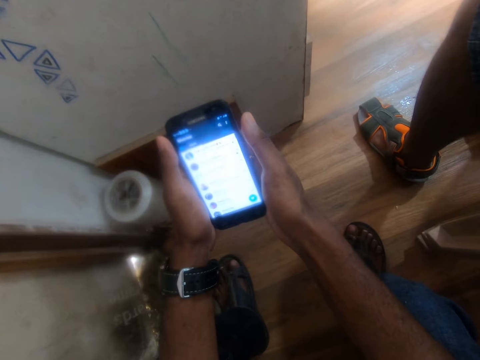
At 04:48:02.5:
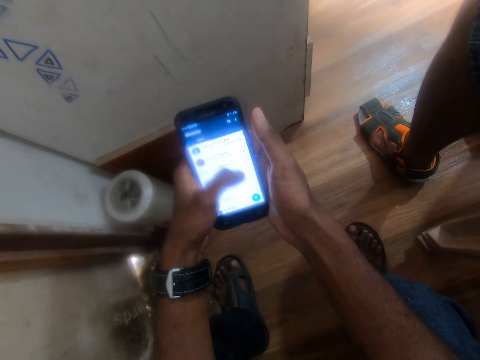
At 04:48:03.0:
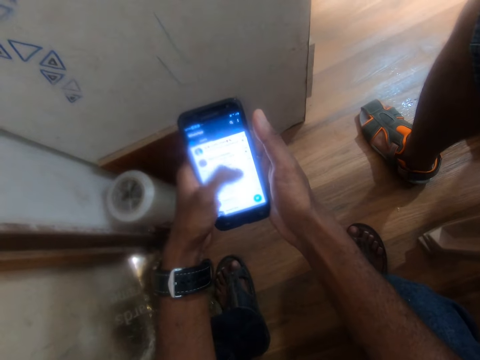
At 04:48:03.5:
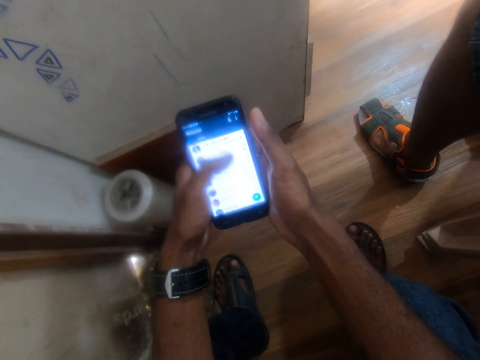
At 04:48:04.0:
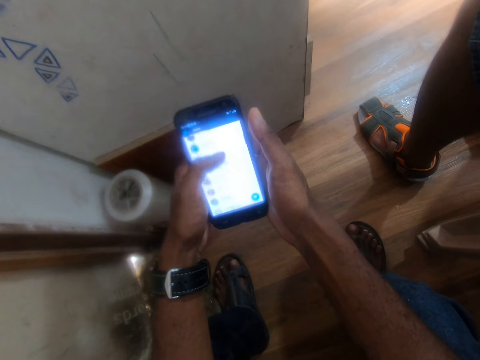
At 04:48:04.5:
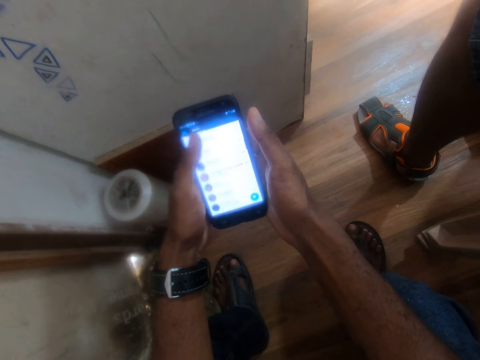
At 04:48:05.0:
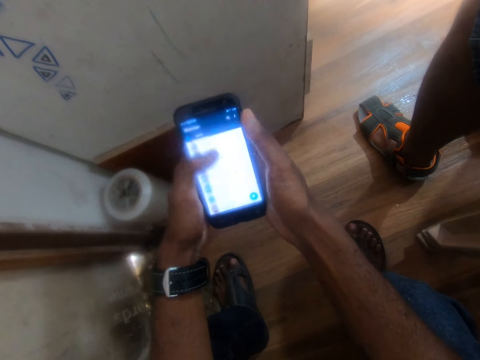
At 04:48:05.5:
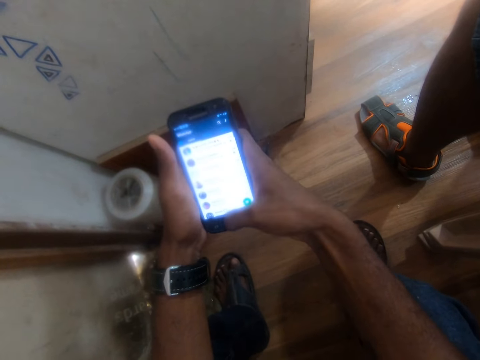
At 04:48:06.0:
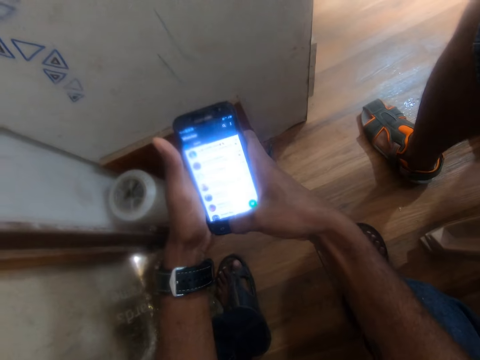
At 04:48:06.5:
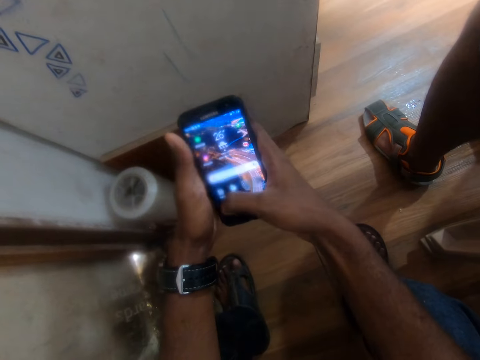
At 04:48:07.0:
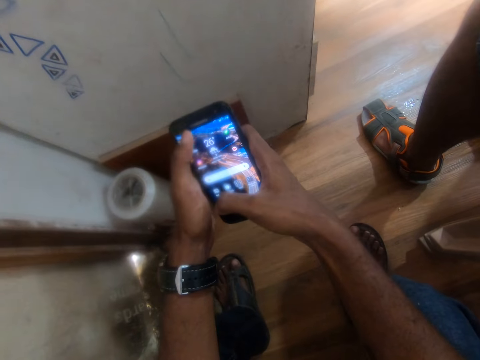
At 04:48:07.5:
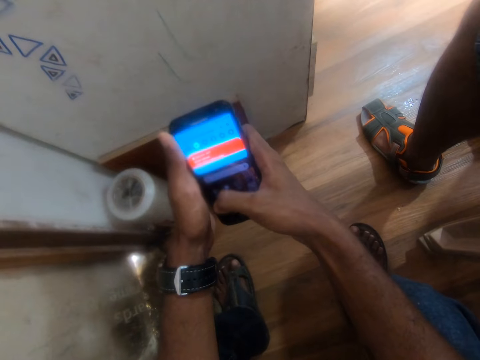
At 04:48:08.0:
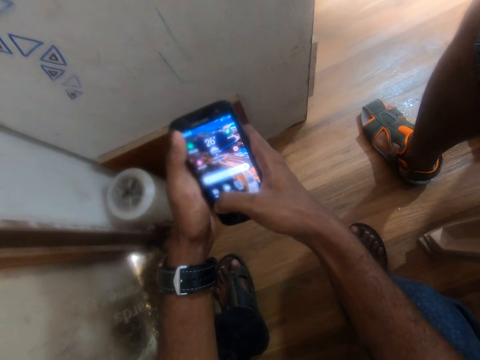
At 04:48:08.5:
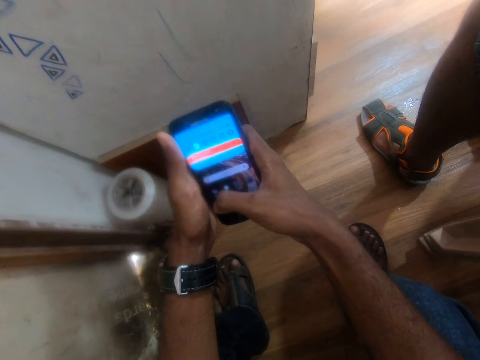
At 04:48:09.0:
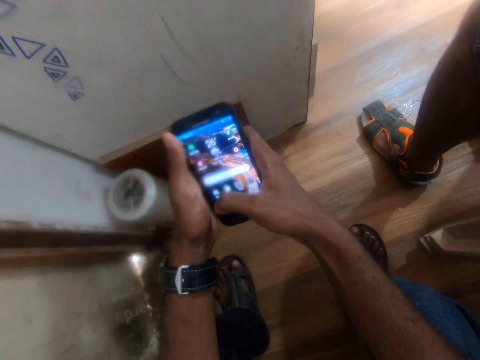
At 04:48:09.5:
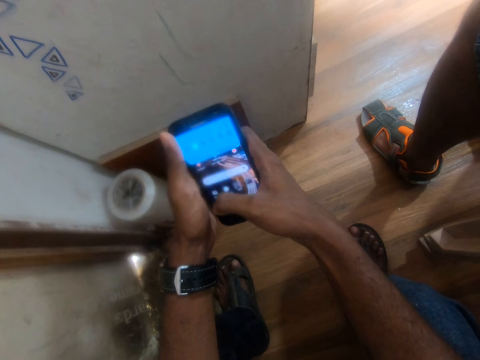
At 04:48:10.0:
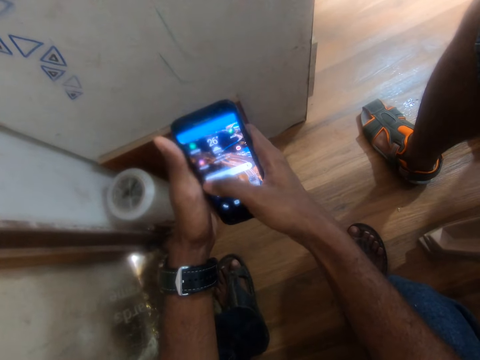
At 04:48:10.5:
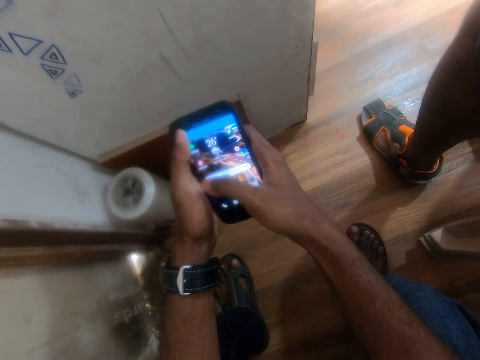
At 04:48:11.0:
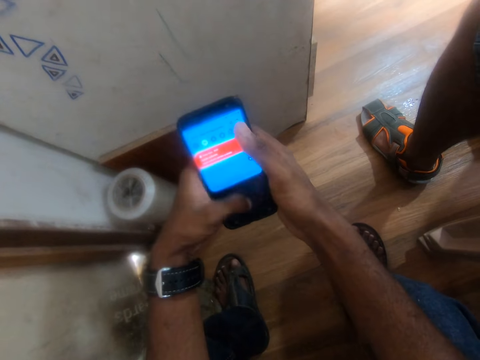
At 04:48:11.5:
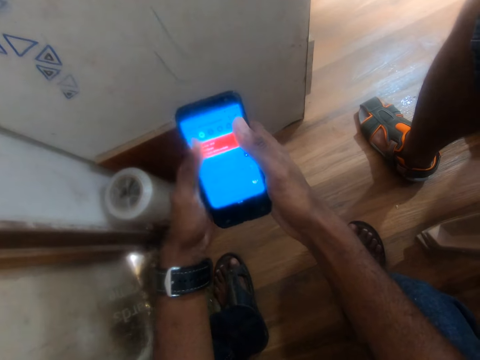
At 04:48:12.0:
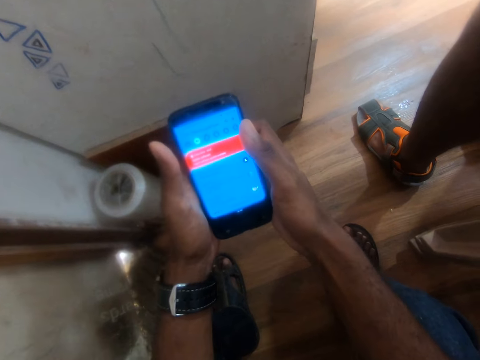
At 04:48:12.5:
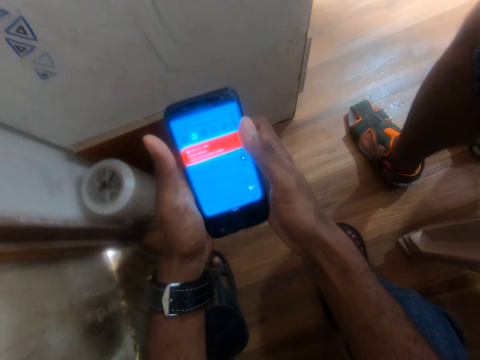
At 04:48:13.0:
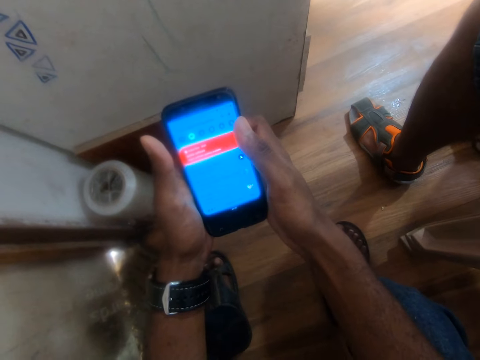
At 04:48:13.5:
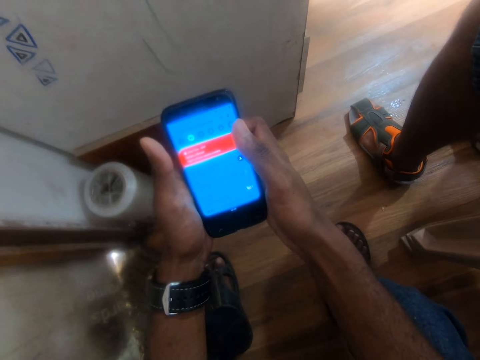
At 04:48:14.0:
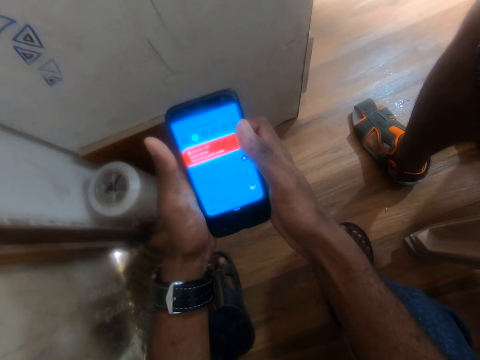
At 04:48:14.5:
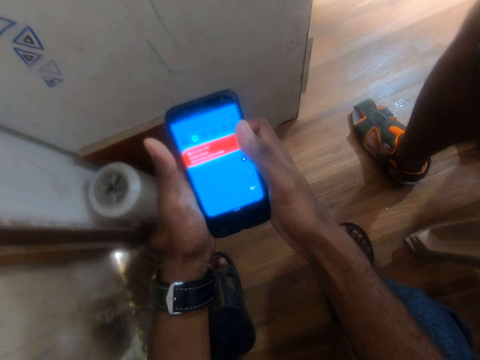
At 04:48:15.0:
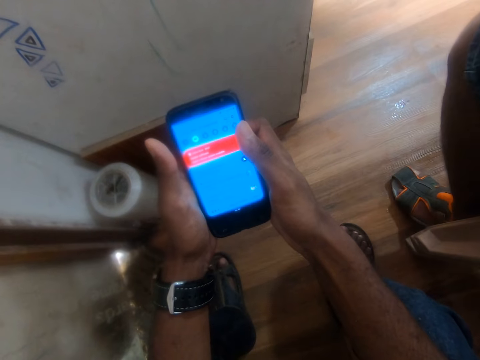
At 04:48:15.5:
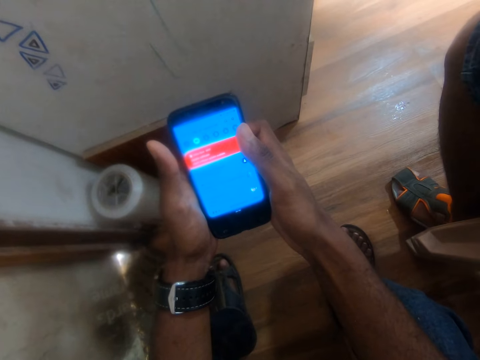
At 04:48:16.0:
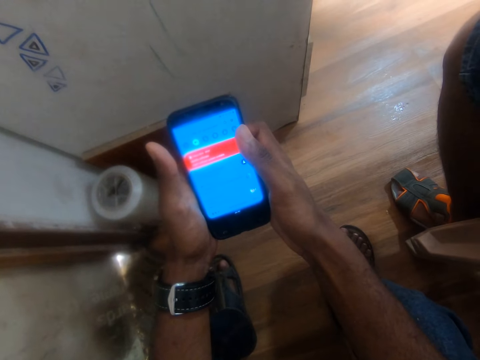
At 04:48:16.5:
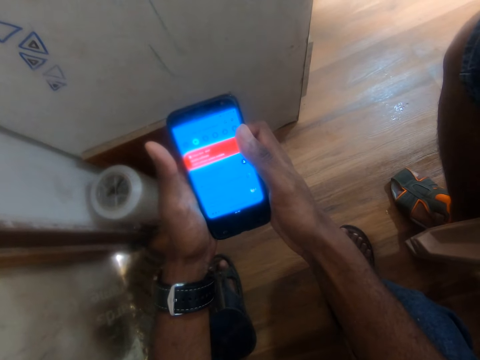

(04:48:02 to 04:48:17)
The camera wearer uses the phone. They swipe. They scroll. They lock. They use the phone. They unlock.

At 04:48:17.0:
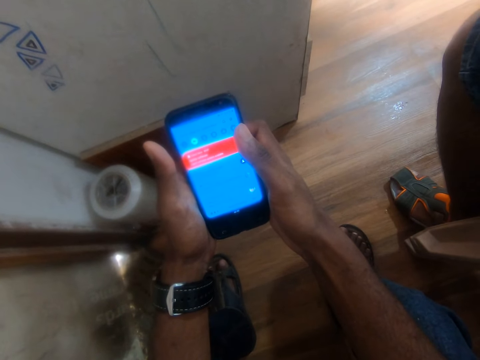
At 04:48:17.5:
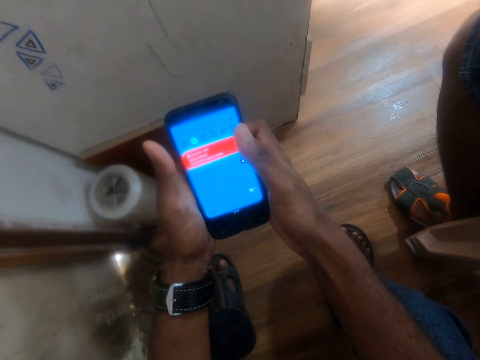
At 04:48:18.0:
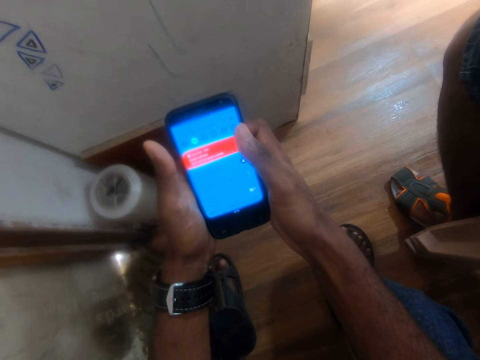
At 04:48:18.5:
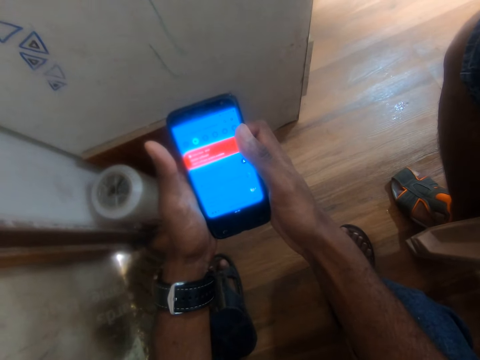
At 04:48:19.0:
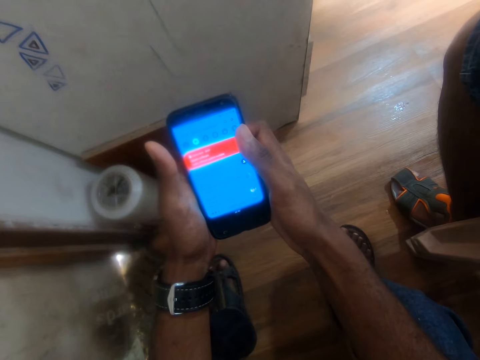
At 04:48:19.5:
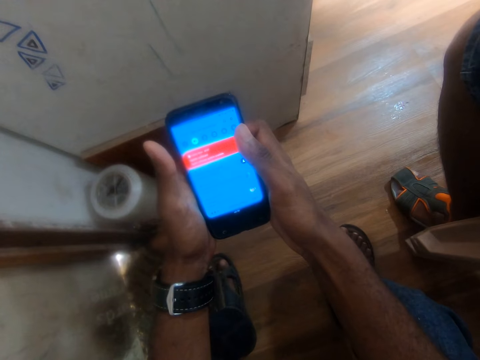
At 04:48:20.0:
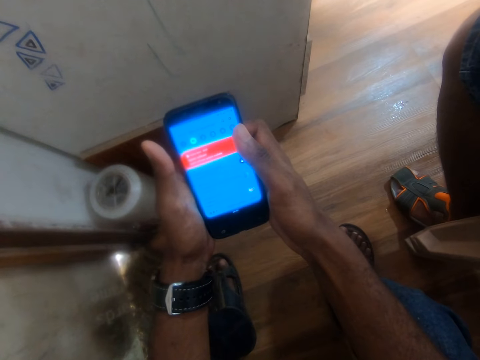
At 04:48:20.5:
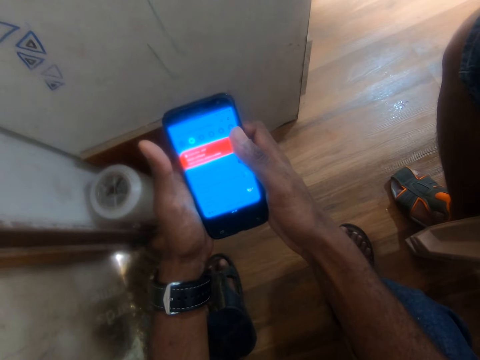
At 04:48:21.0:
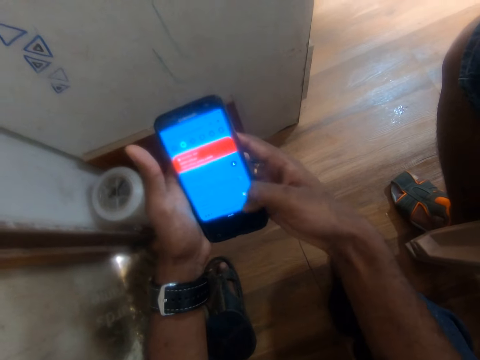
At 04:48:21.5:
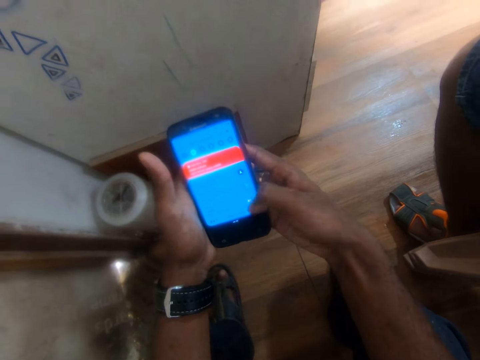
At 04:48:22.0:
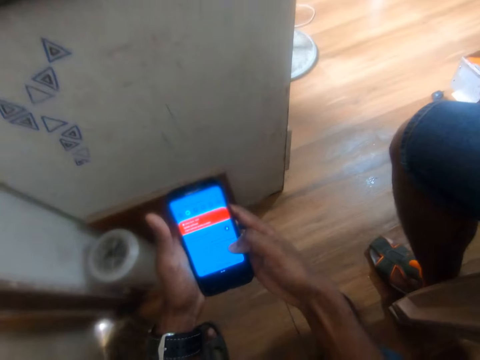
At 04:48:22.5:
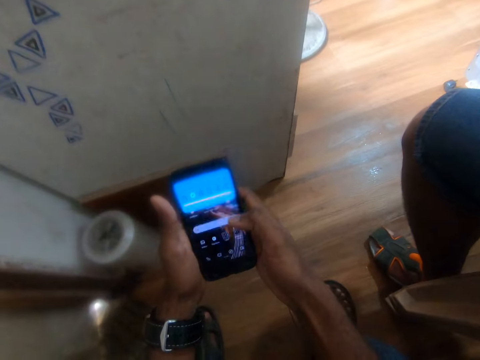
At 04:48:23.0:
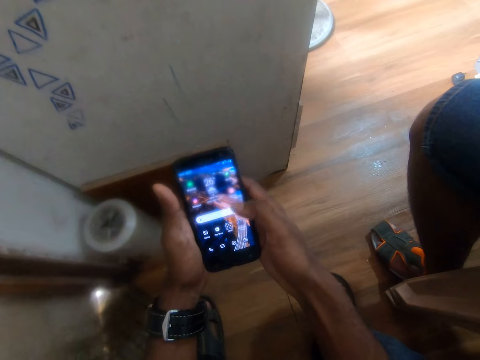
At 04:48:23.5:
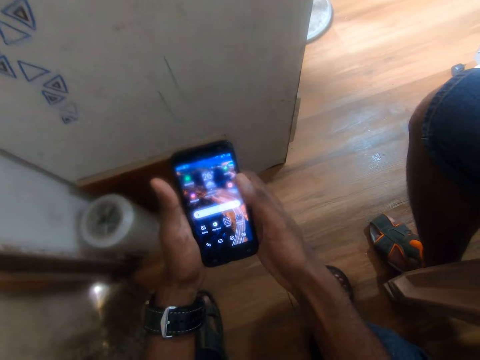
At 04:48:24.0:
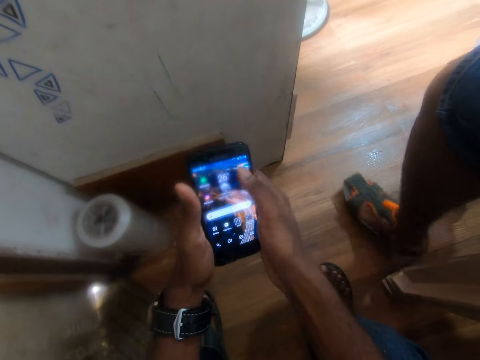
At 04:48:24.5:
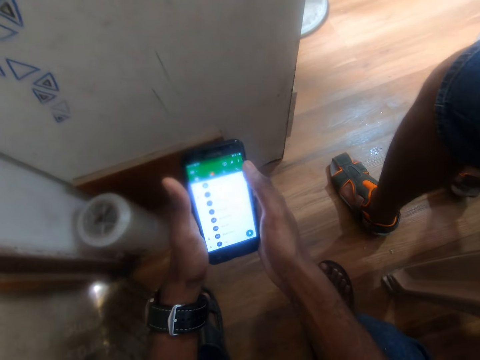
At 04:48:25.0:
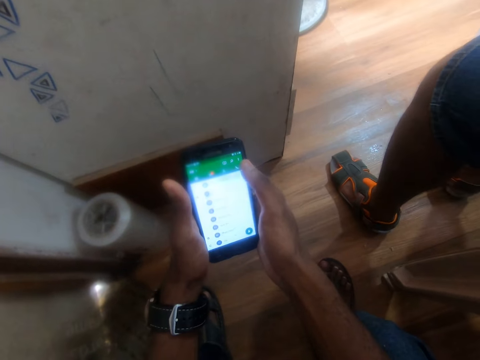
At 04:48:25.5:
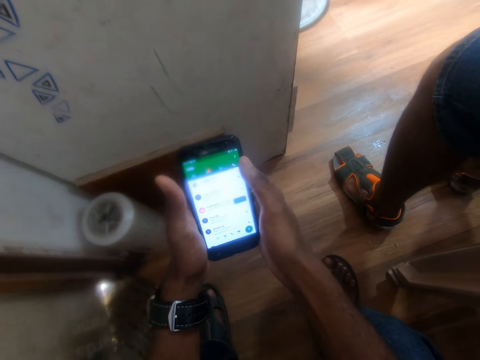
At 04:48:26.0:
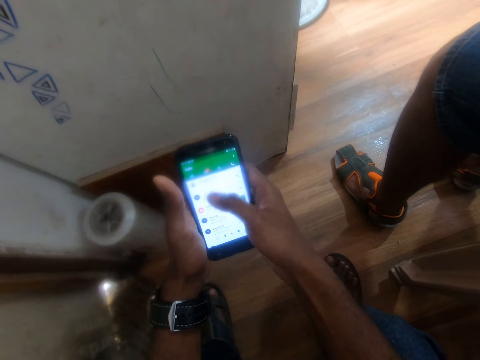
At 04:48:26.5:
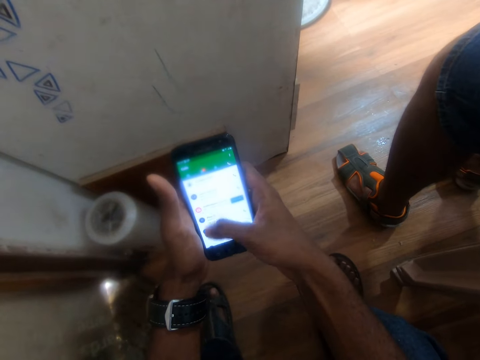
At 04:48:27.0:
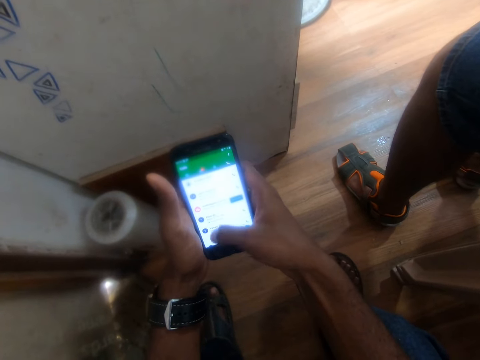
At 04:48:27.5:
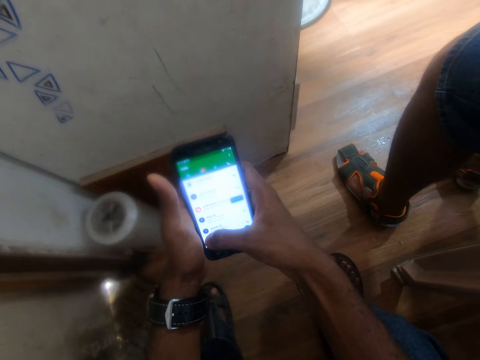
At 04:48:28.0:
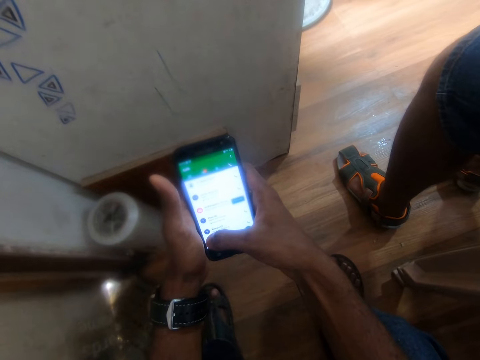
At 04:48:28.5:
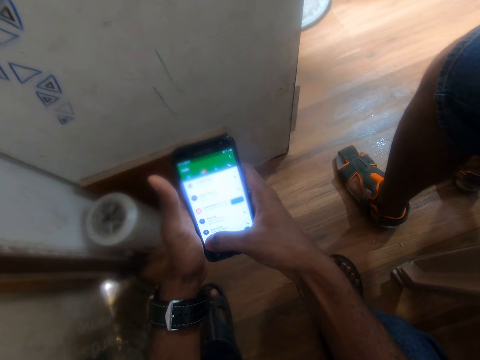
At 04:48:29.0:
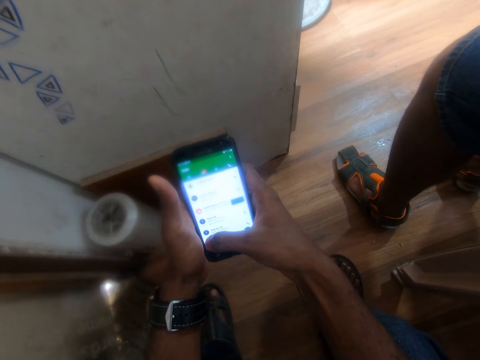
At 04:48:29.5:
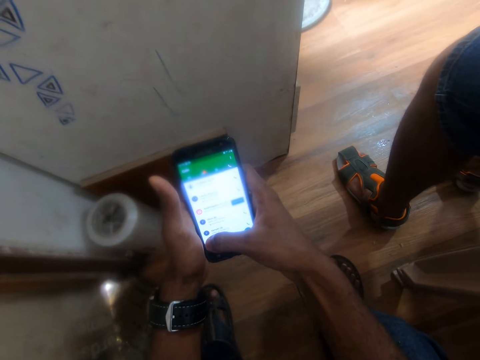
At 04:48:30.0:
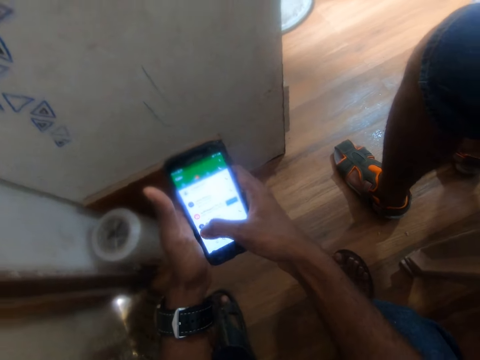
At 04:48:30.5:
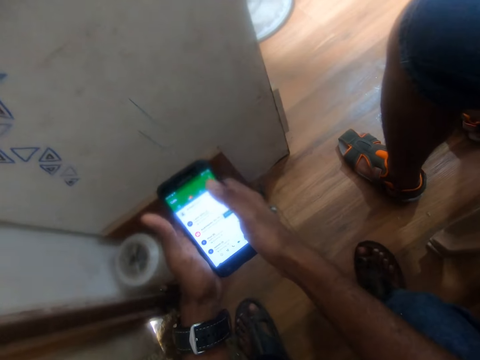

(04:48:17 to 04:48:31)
The camera wearer uses the phone.
